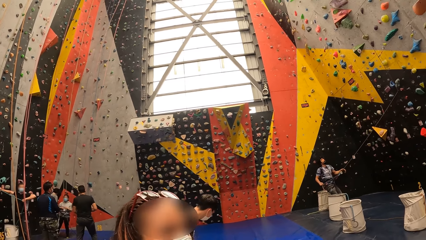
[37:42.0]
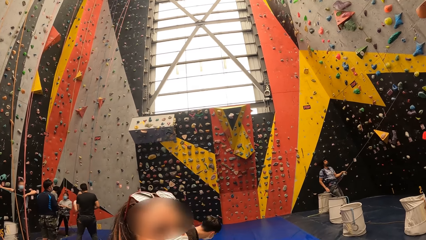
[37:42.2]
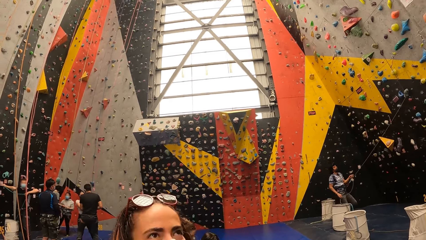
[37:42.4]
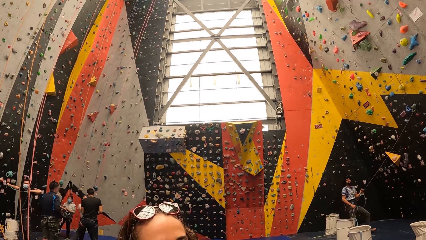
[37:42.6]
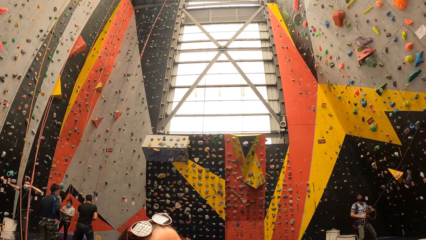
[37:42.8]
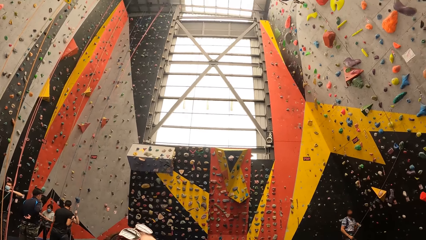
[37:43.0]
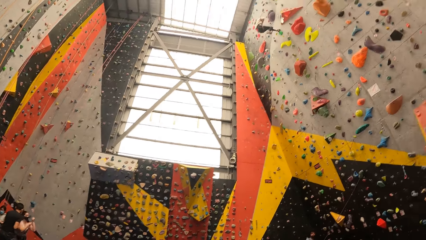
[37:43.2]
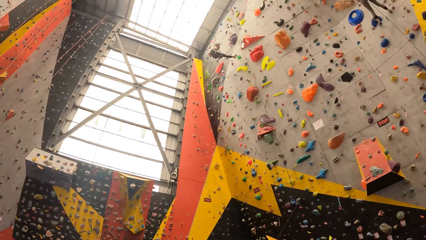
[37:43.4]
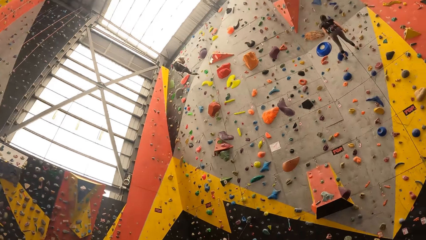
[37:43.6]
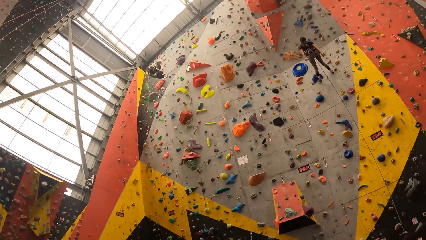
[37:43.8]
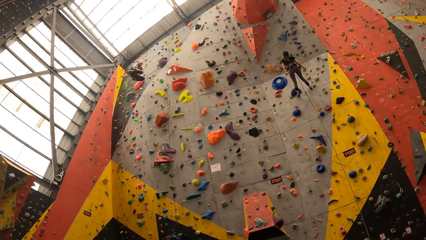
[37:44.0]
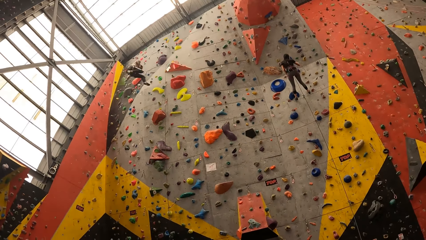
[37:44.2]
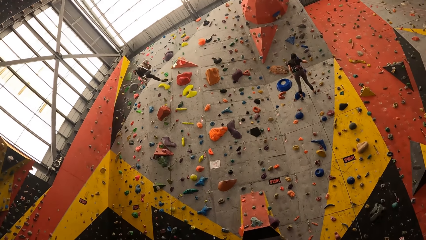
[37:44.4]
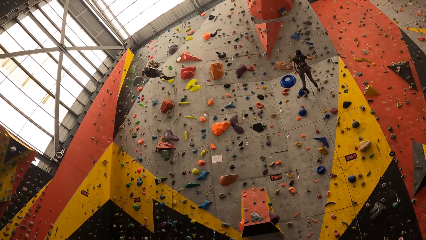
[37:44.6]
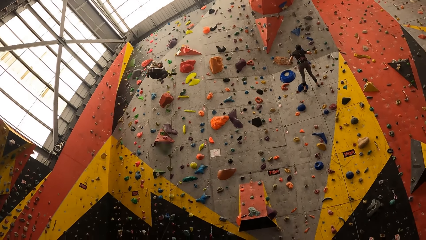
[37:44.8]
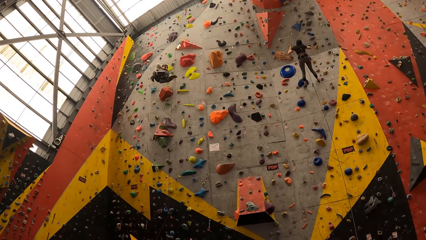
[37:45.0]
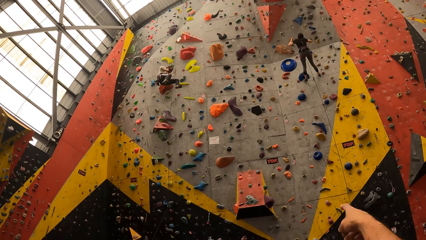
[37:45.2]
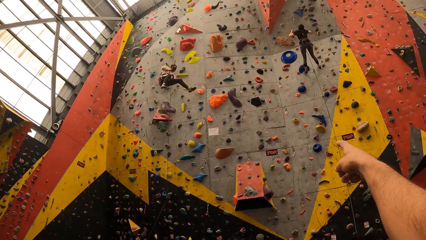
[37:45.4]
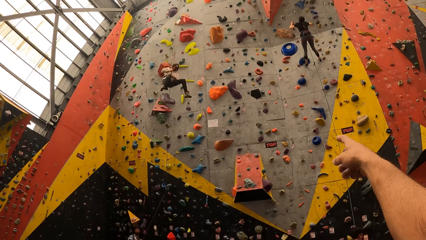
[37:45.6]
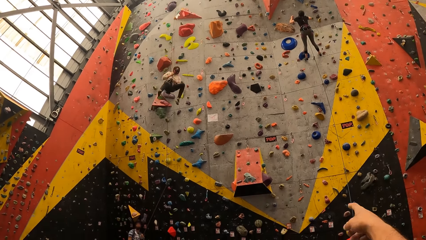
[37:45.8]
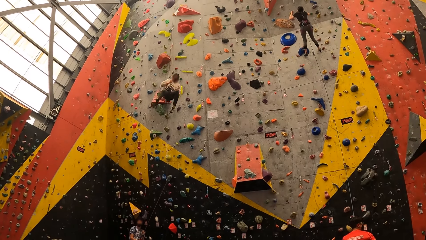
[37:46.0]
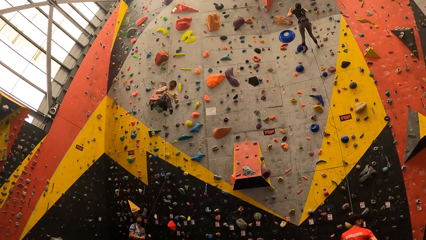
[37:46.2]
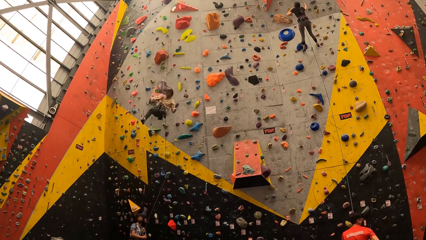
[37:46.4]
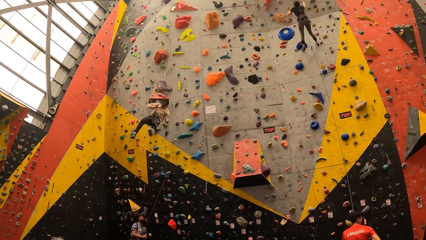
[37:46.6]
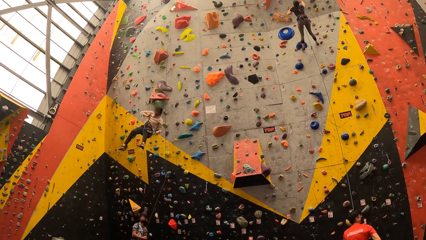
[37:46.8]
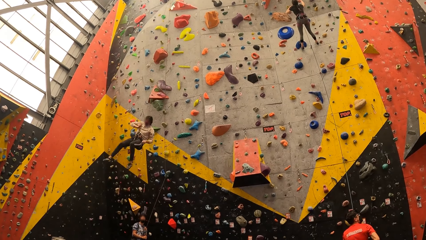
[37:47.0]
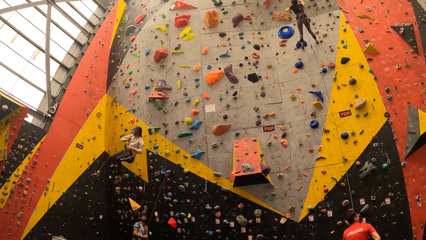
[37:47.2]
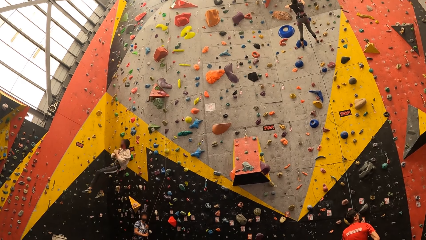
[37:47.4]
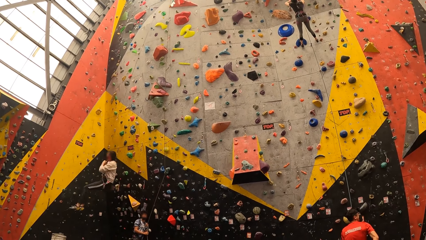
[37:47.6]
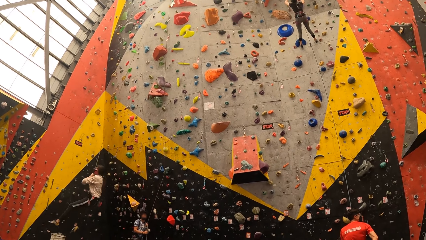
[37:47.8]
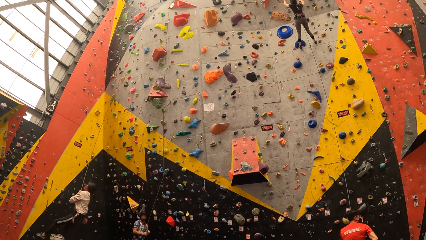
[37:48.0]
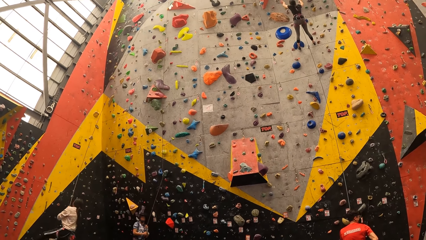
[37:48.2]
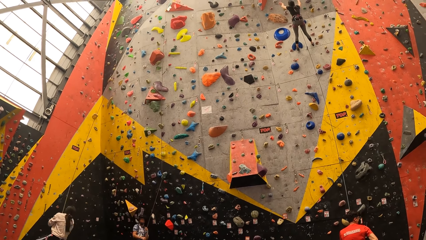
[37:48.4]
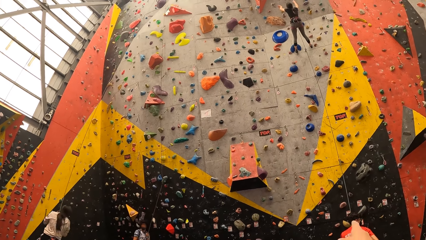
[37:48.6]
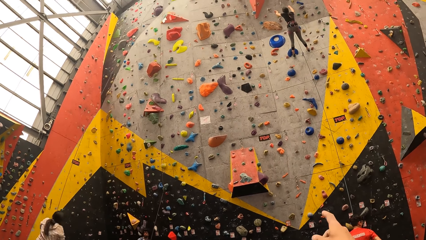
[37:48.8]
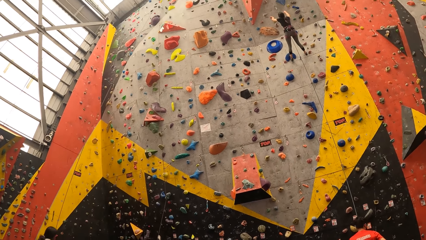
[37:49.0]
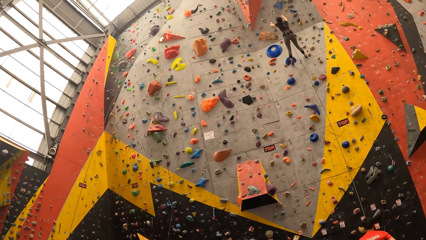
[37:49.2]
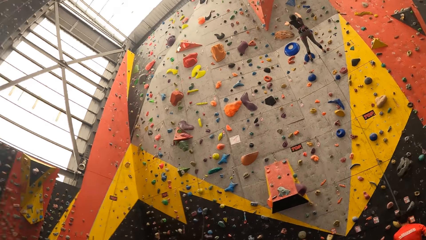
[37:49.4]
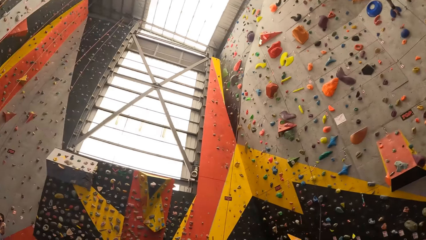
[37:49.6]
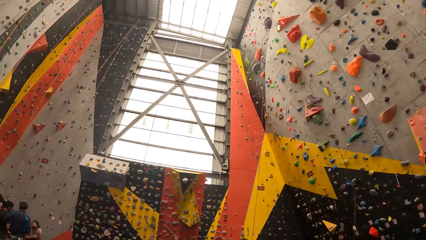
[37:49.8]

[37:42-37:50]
The camera wearer looks around.

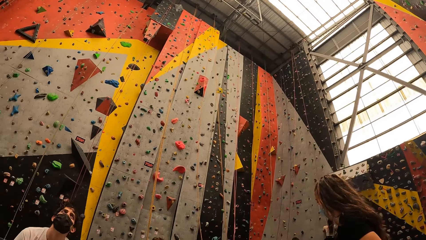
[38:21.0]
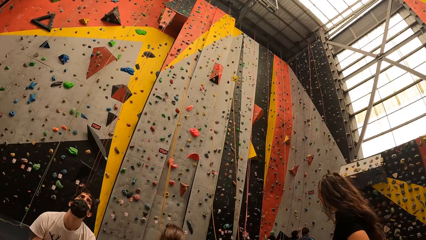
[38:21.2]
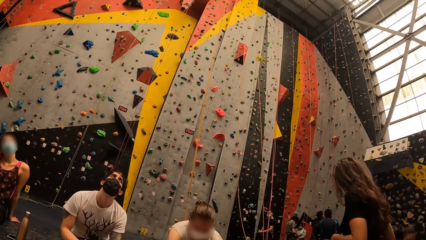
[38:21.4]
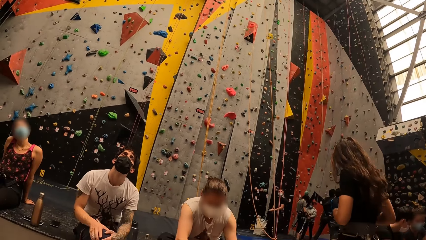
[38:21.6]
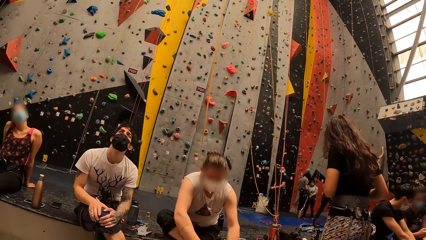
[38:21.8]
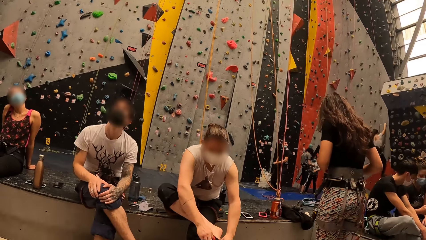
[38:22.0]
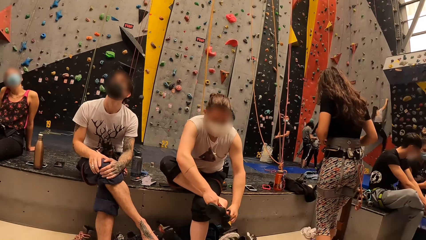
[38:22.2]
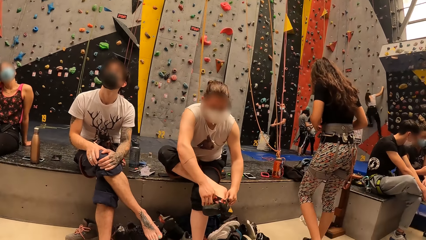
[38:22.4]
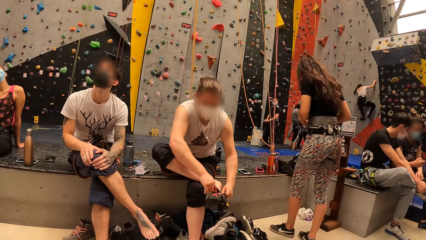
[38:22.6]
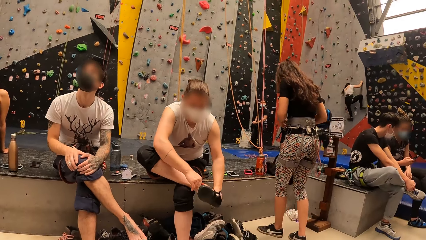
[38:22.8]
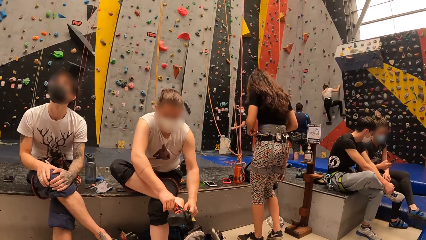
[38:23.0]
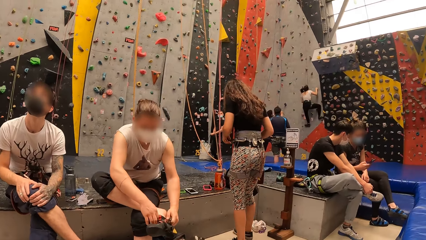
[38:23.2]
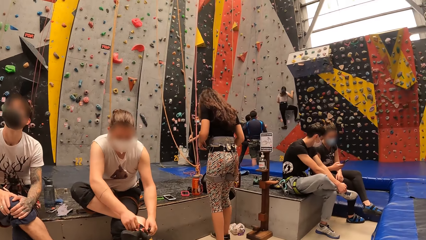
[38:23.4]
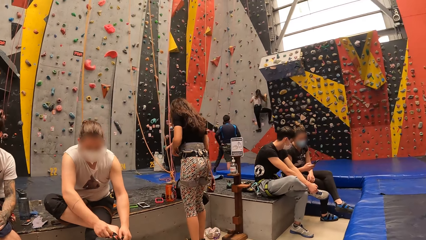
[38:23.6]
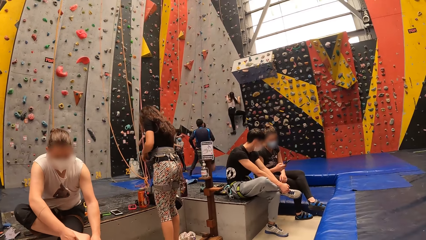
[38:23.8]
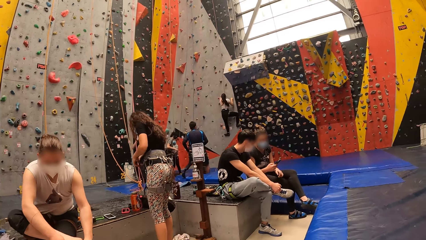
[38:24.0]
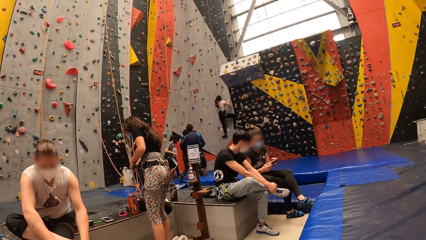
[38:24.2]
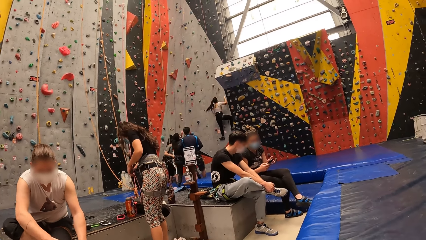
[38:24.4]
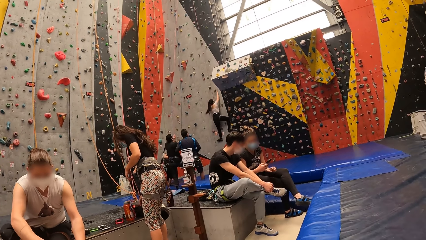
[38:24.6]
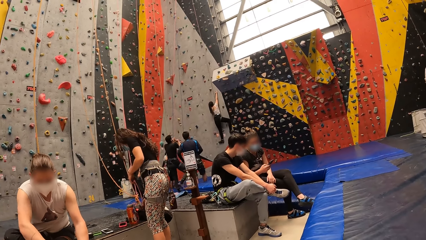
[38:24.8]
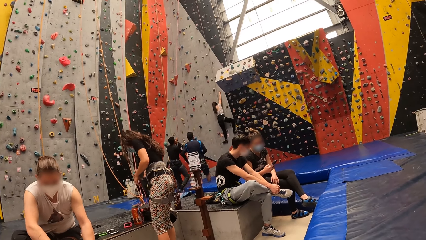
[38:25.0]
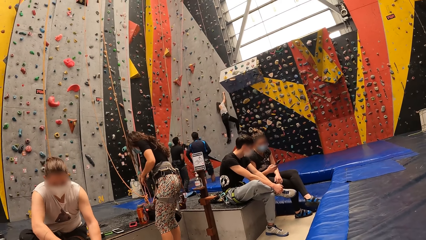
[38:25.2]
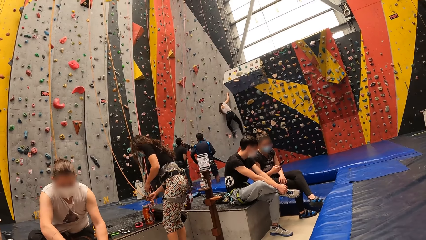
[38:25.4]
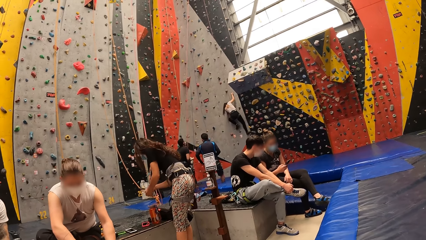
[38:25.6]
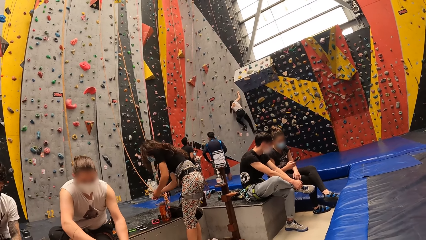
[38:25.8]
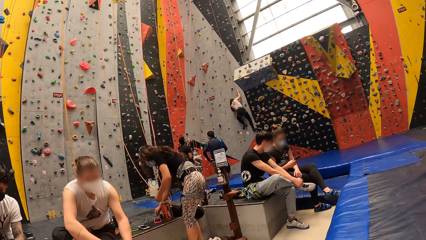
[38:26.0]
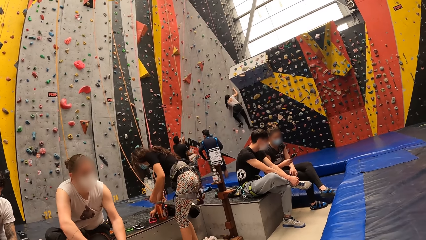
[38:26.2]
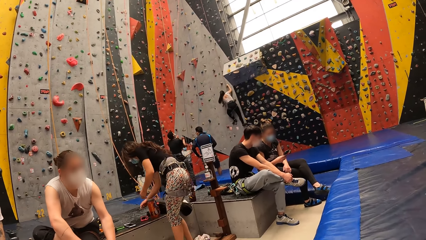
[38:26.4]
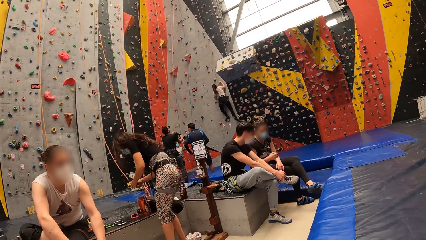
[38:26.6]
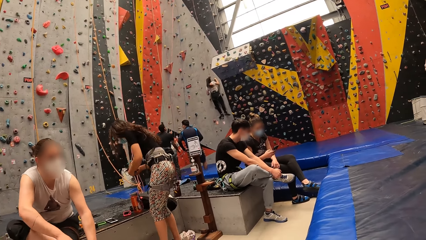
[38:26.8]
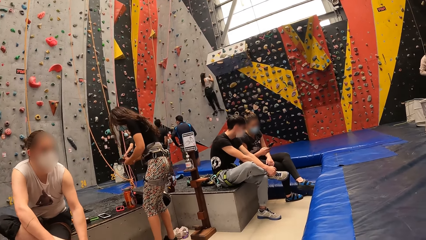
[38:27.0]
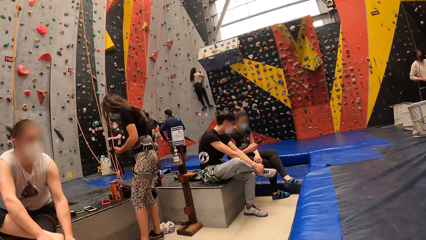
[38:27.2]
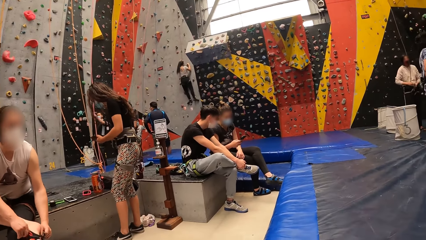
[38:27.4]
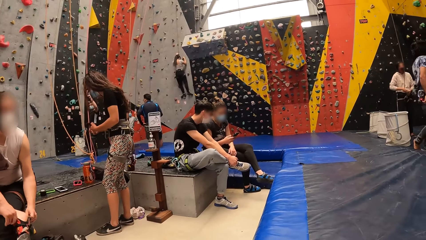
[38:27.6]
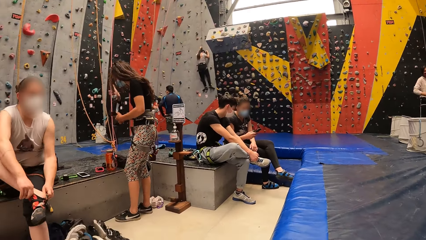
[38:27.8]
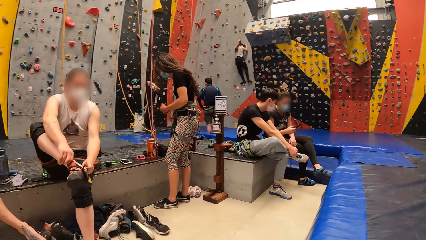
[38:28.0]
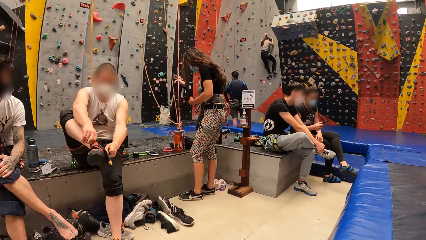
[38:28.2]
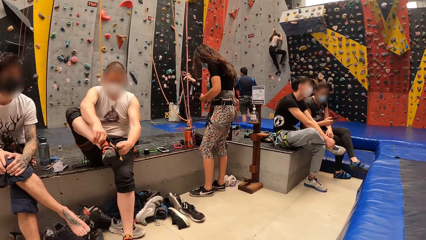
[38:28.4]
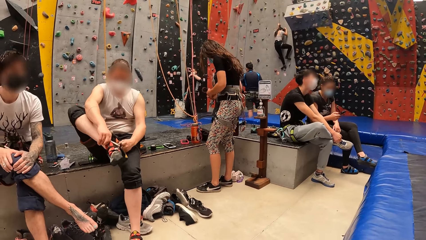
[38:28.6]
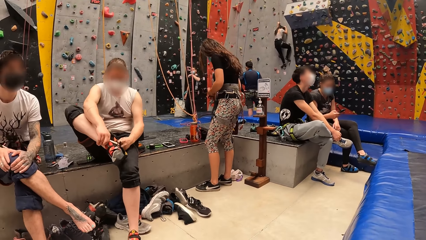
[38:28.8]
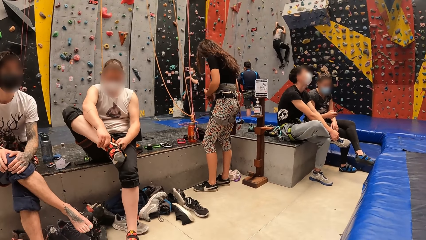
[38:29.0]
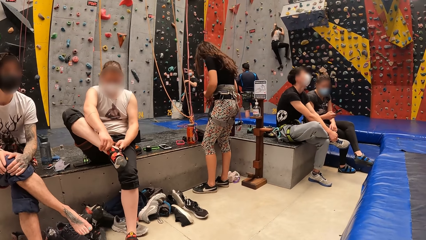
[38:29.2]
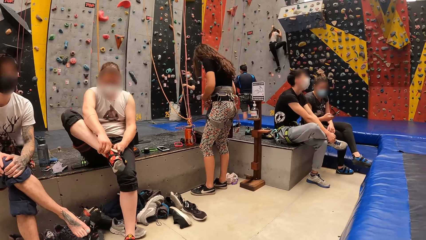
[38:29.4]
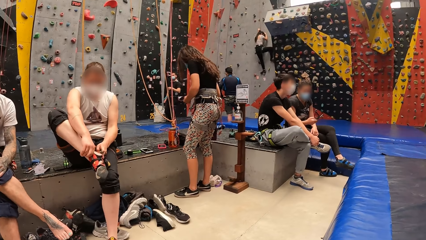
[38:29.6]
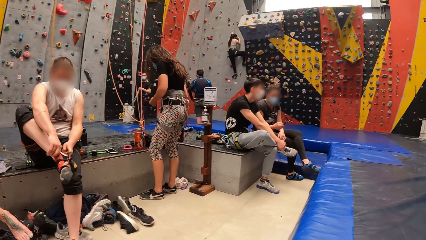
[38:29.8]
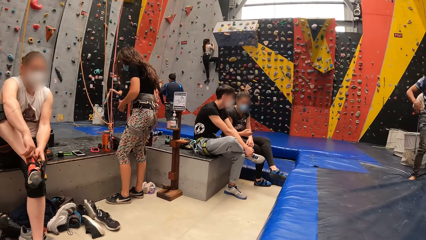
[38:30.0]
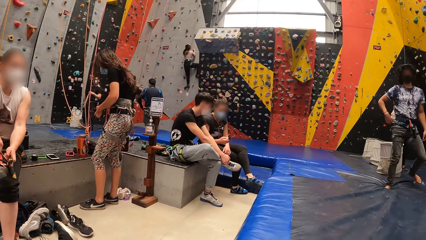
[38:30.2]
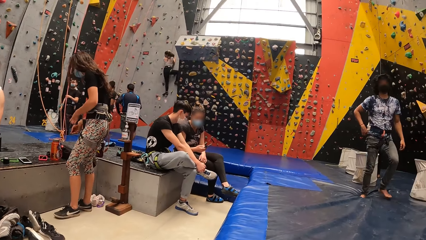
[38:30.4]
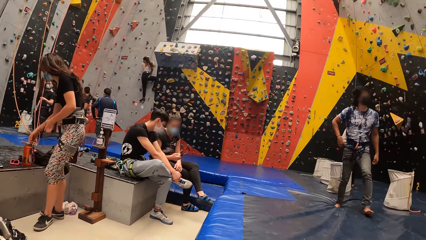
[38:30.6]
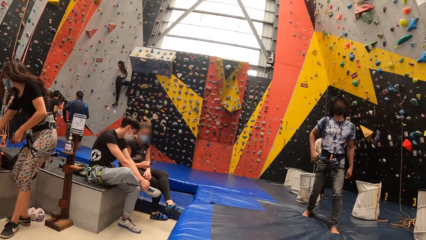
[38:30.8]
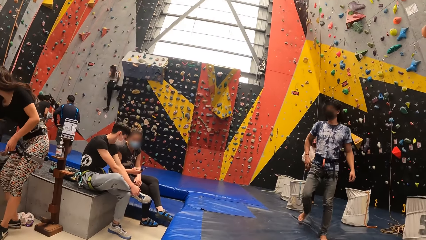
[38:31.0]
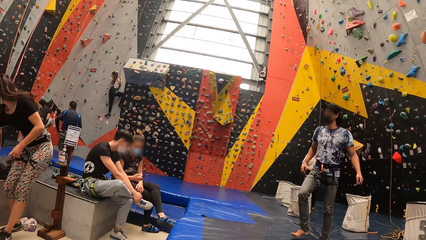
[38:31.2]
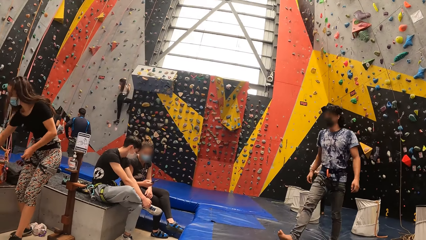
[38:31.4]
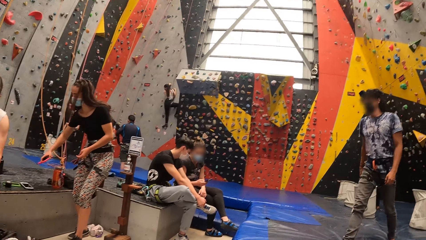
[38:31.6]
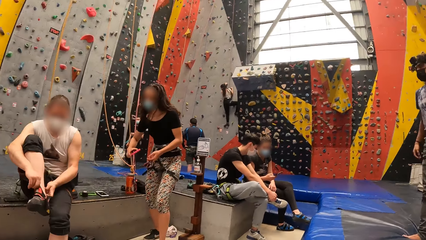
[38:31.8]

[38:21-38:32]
A person moves around. The camera wearer looks around.
